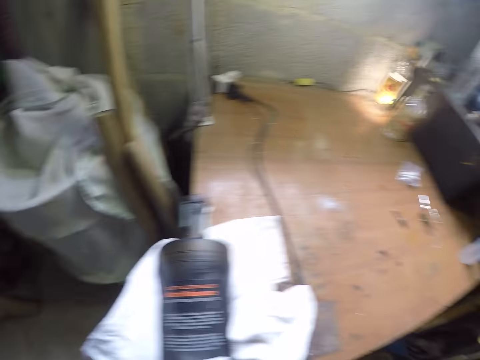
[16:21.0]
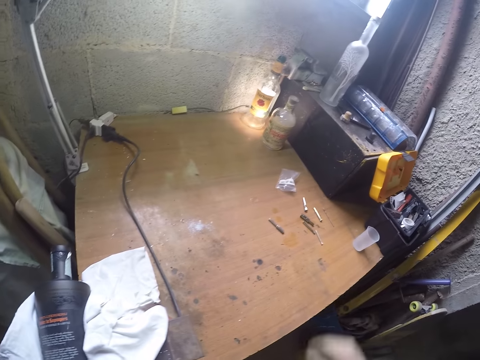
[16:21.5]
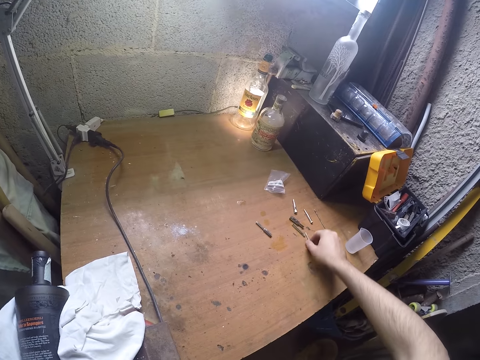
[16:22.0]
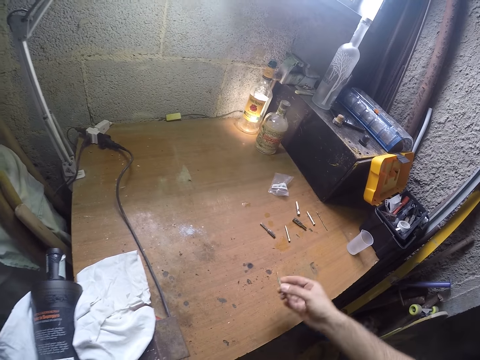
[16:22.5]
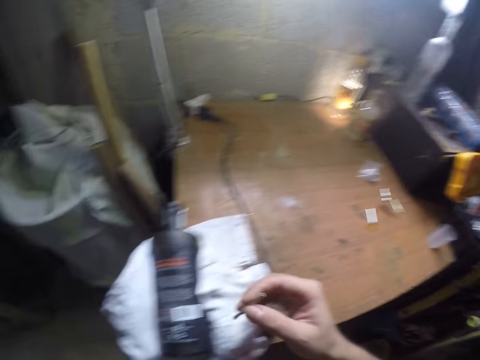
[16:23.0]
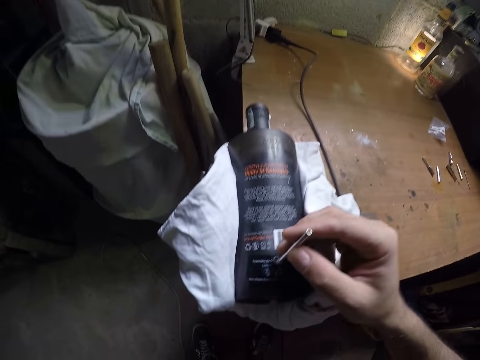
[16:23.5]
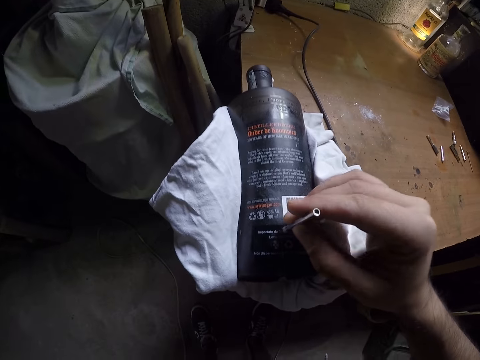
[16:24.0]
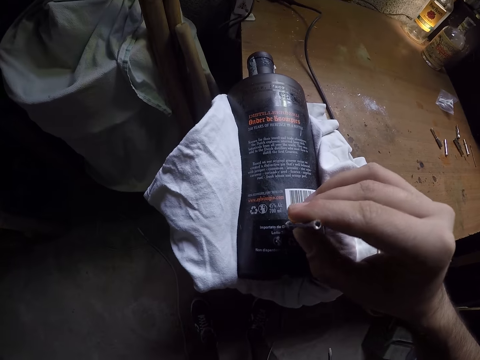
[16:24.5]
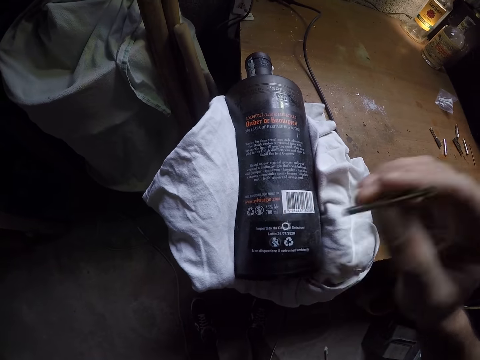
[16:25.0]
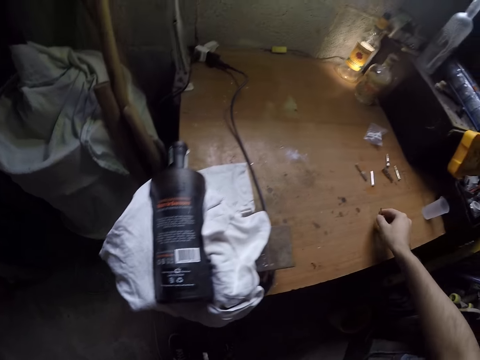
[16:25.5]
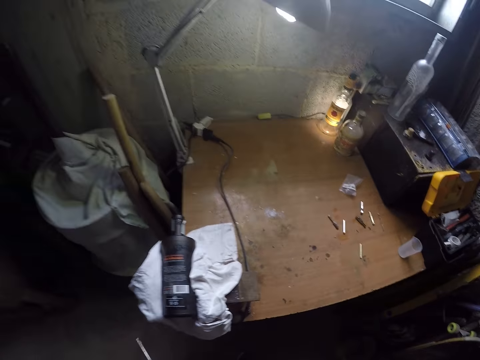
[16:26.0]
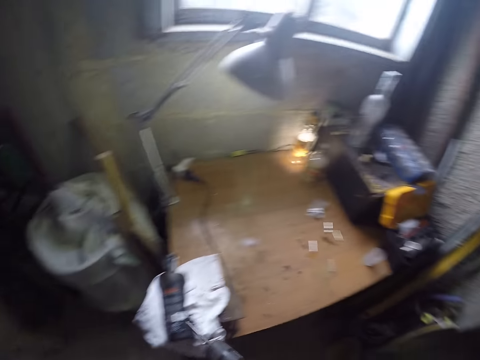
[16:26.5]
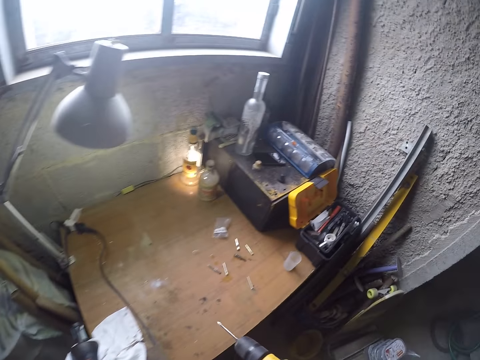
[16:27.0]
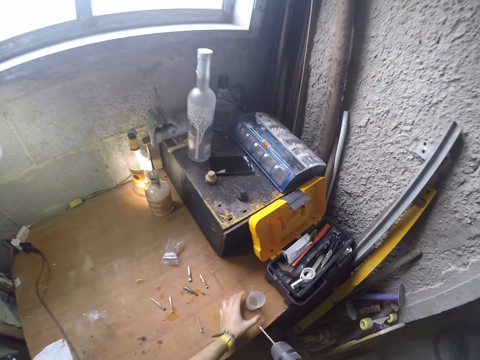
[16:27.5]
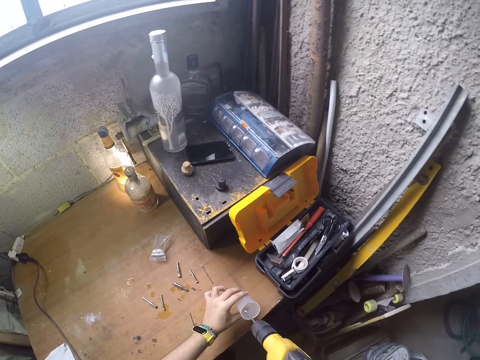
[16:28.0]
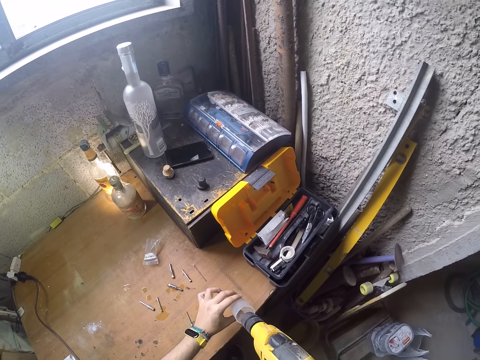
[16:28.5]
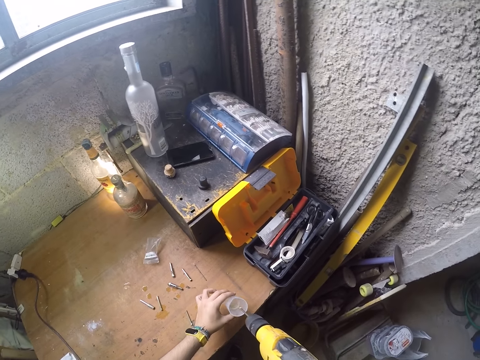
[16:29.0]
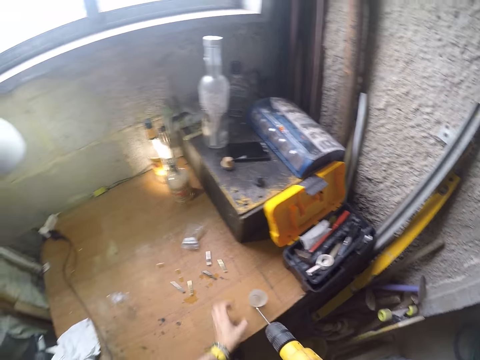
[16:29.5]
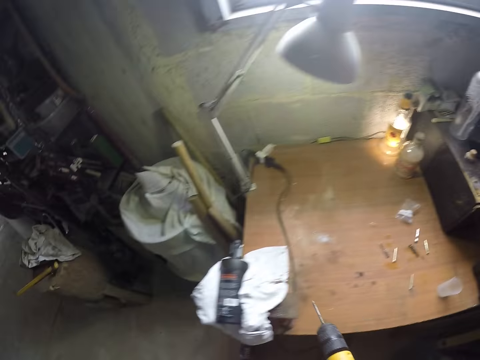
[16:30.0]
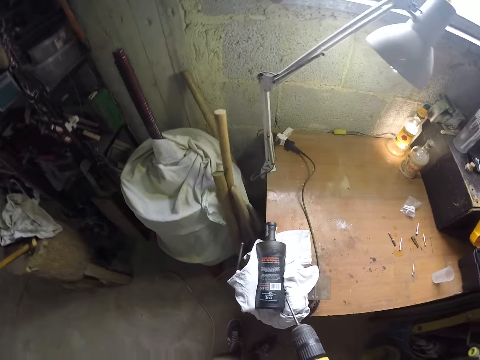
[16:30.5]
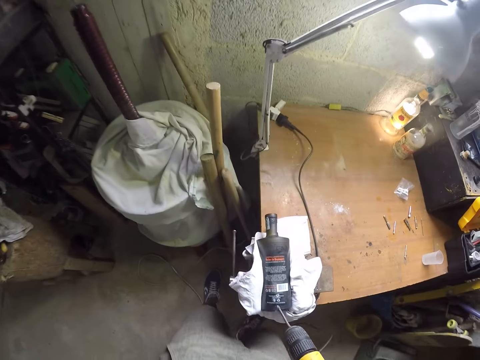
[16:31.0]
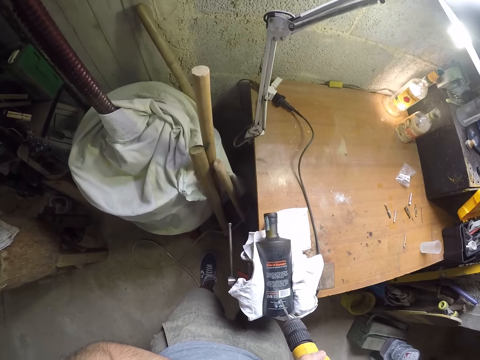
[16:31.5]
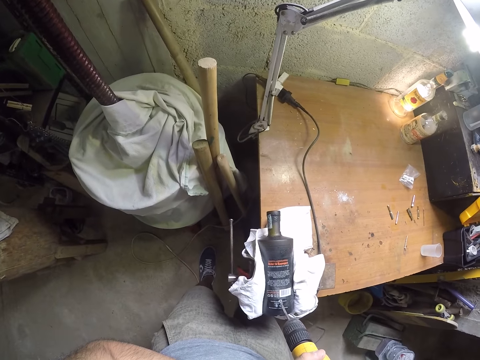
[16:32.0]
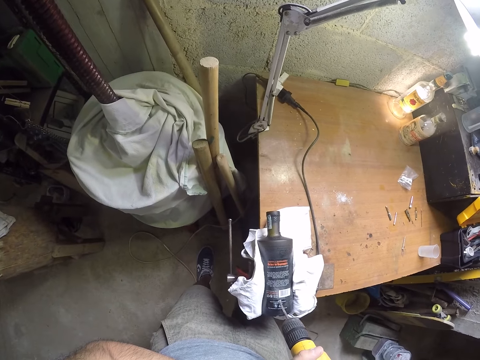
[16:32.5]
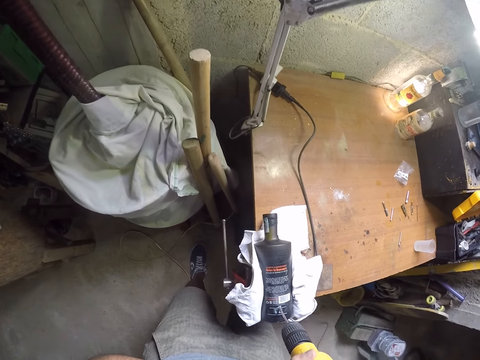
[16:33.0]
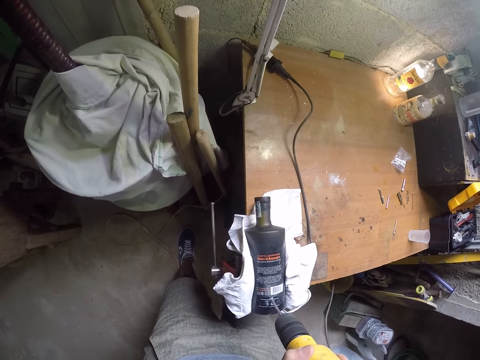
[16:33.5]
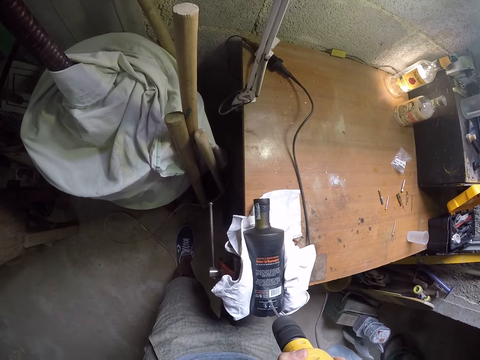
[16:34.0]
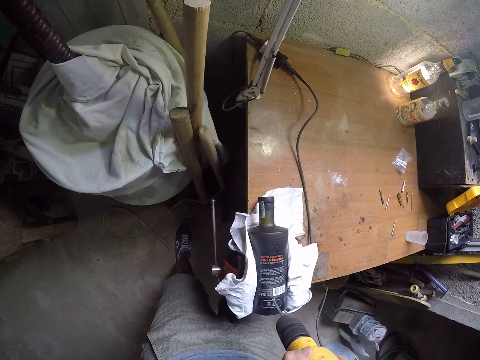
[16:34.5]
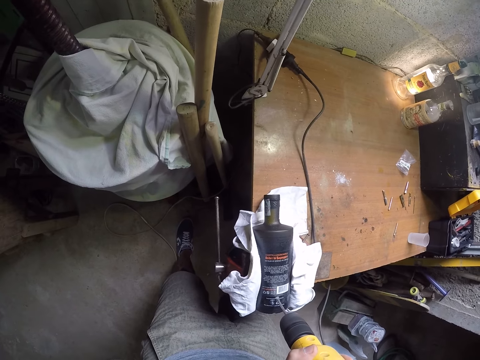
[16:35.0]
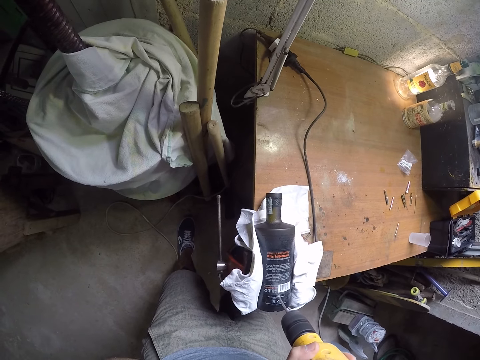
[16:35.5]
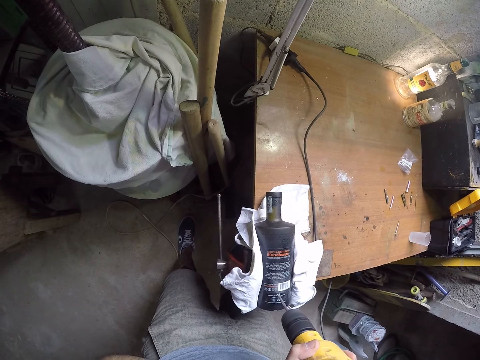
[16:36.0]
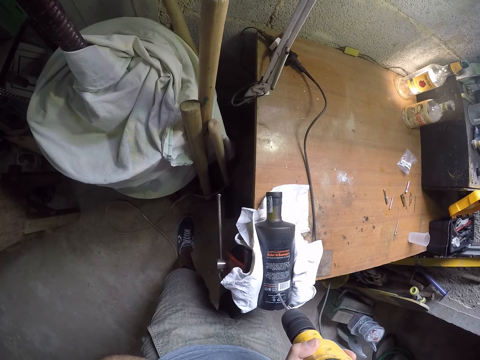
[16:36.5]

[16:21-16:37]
The camera wearer picks up the drill bit from the table with his right hand. He inserts the drill bit into the bottle with his right hand. He drops the drill bit in his right hand on the table. He picks up the cup of water from the table with his left hand. He inserts the drill into the cup with his right hand. He drops the cup on the table with his left hand. He drills into the bottle on the table with the drill in his left hand.

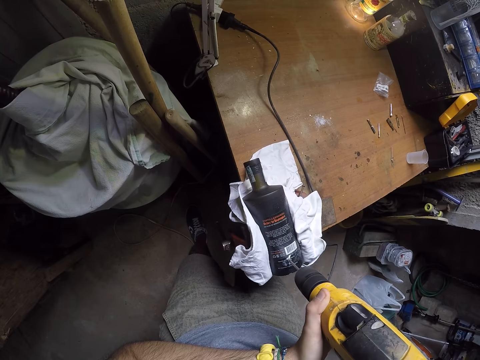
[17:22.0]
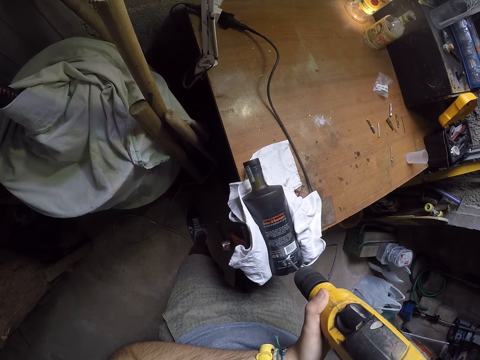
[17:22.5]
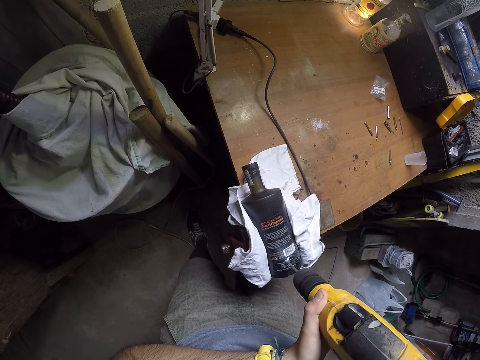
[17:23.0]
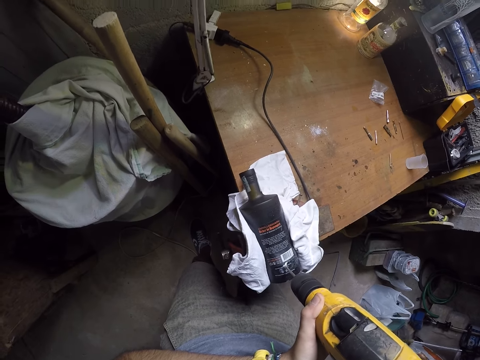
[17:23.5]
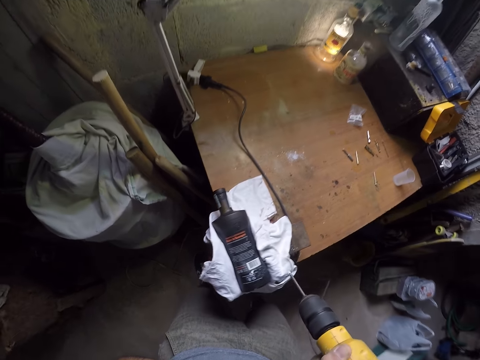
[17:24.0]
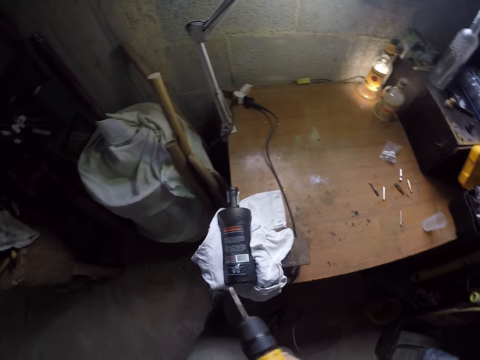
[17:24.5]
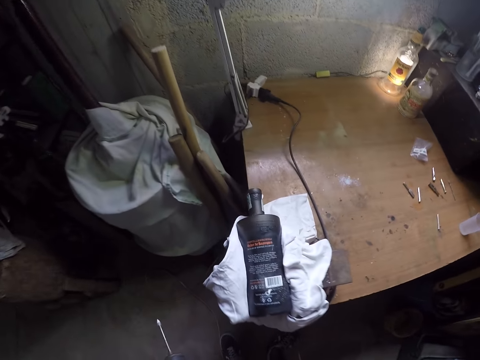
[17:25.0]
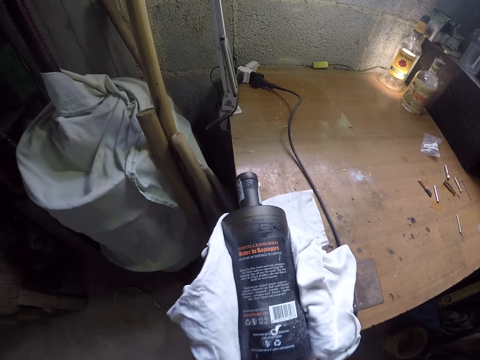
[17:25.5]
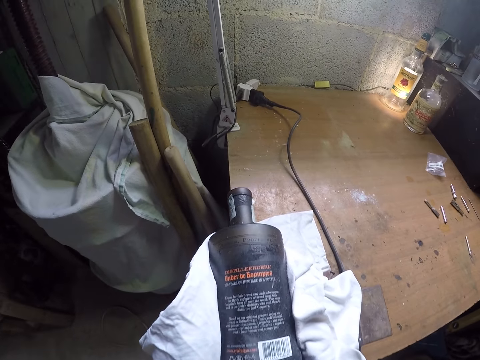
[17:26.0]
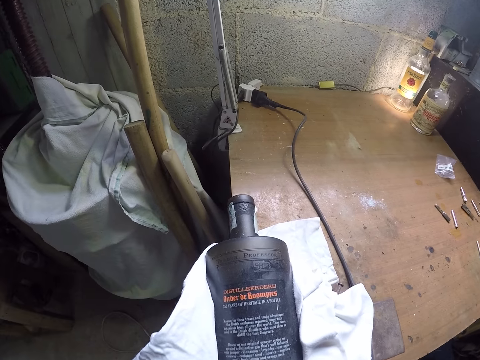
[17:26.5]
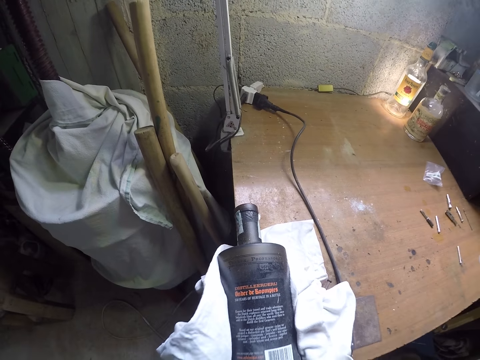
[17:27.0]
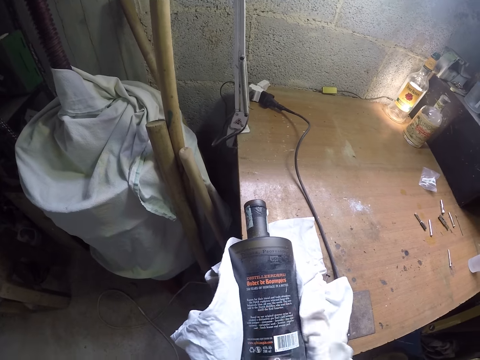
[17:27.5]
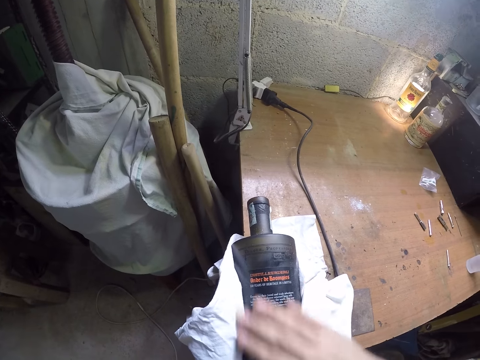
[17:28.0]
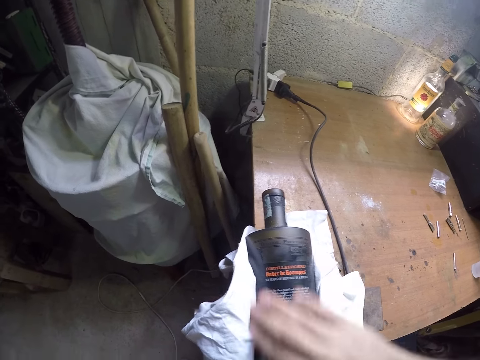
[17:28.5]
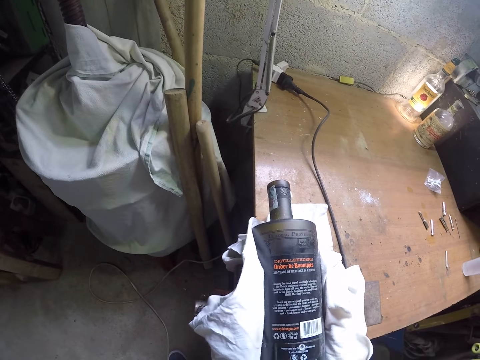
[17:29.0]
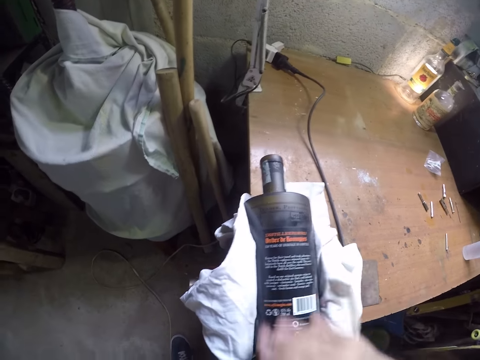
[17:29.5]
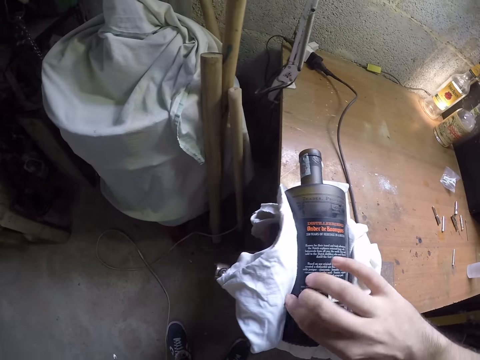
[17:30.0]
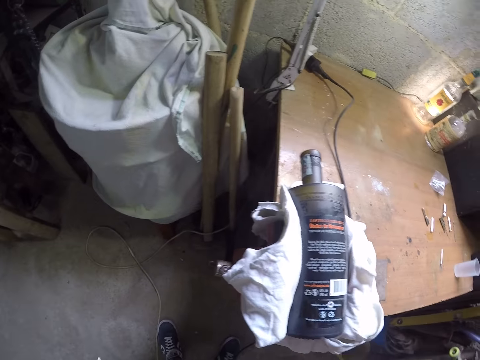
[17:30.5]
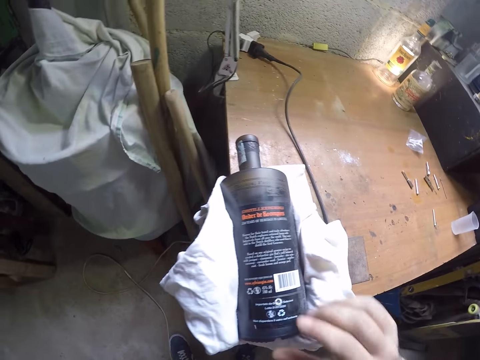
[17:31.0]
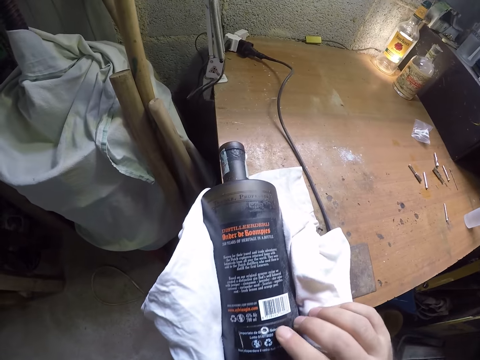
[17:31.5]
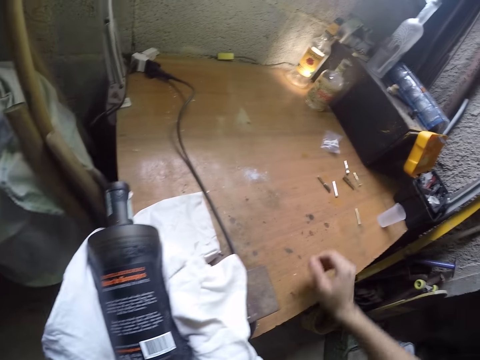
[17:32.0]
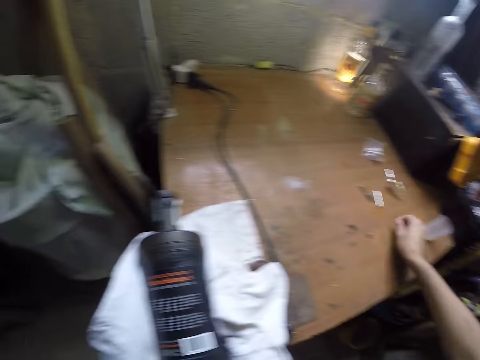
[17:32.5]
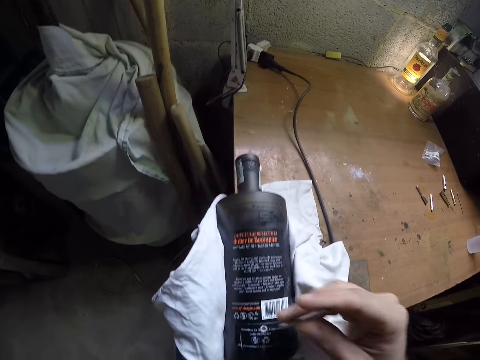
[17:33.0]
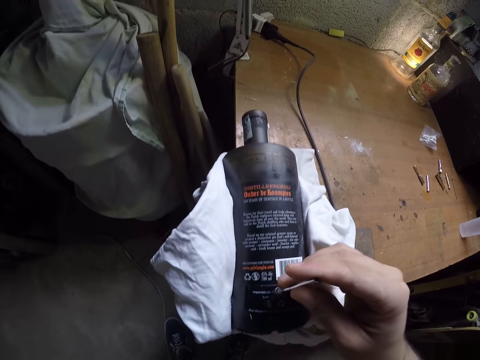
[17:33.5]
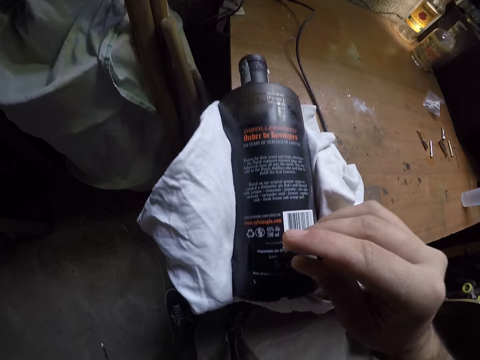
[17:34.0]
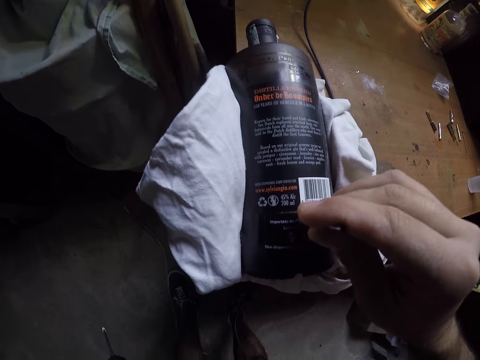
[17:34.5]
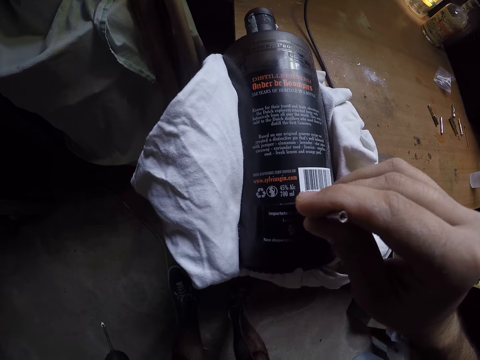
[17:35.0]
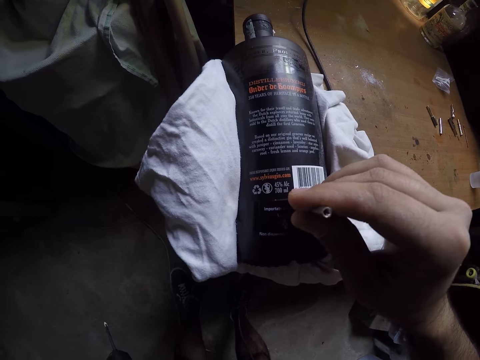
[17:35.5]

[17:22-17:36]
The camera wearer removes the drill from the bottle with his left hand. He dusts debris off the bottle with his right hand. He picks up the drill bit from the table with his right hand. He inserts the drill bit into the bottle with his right hand.
